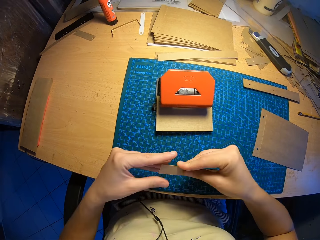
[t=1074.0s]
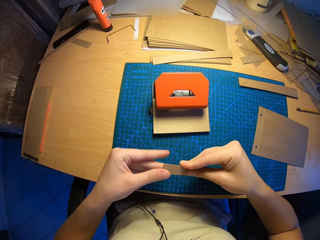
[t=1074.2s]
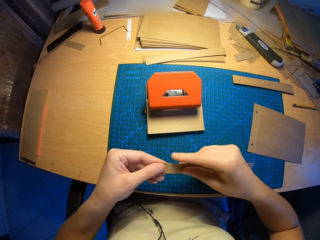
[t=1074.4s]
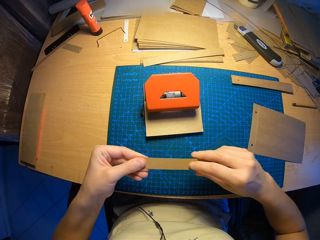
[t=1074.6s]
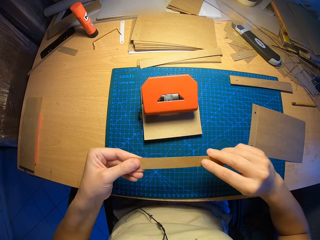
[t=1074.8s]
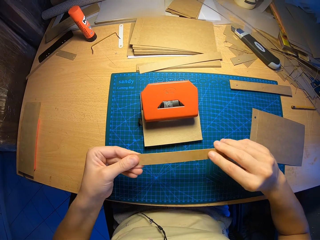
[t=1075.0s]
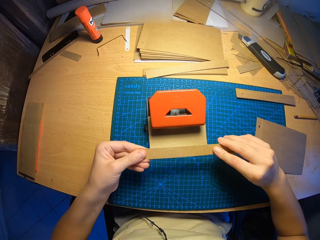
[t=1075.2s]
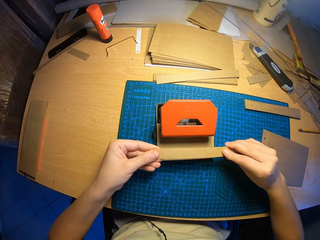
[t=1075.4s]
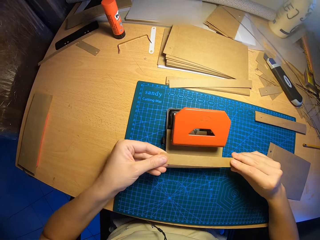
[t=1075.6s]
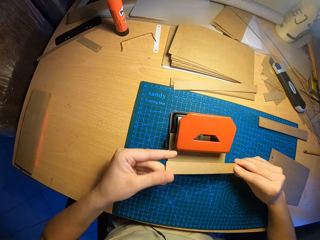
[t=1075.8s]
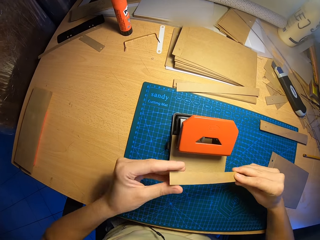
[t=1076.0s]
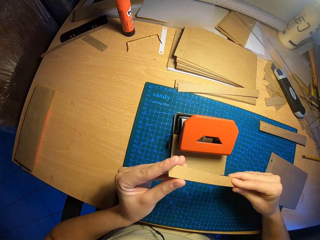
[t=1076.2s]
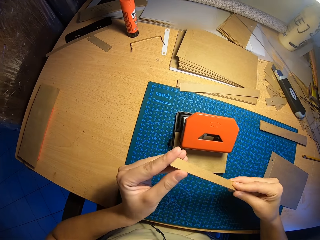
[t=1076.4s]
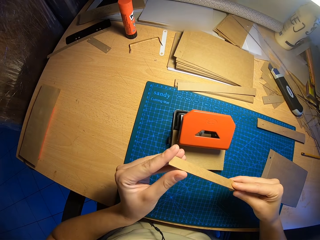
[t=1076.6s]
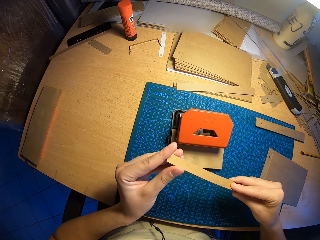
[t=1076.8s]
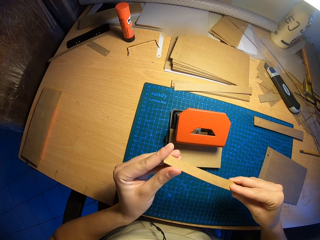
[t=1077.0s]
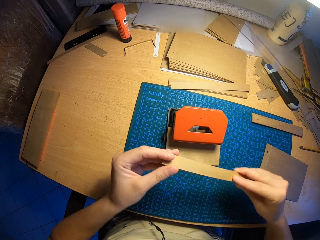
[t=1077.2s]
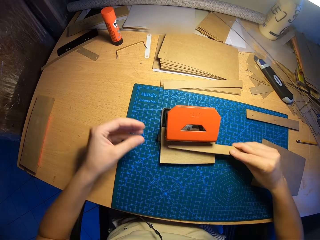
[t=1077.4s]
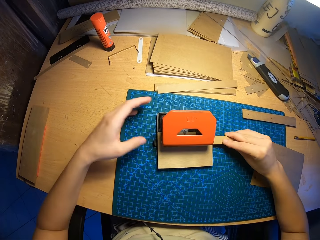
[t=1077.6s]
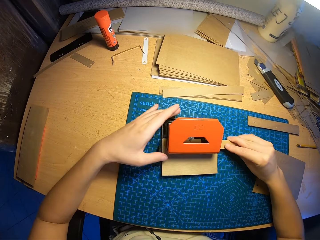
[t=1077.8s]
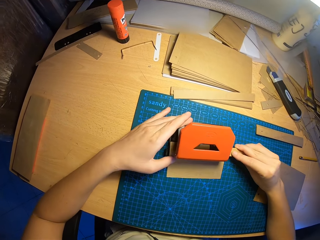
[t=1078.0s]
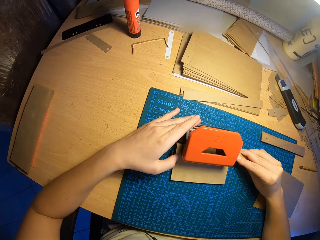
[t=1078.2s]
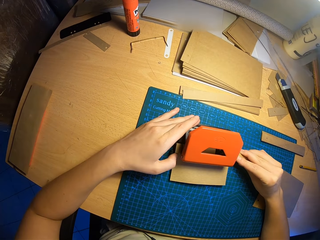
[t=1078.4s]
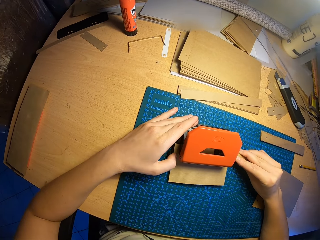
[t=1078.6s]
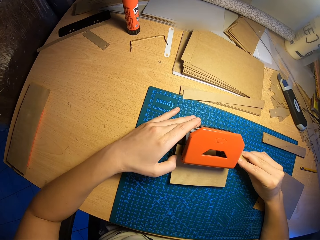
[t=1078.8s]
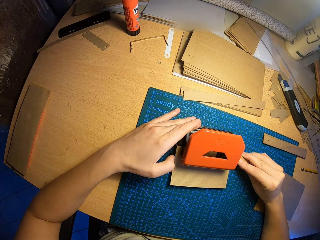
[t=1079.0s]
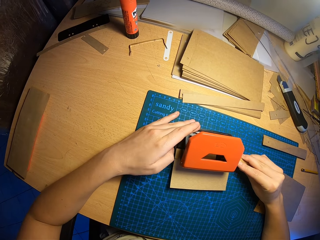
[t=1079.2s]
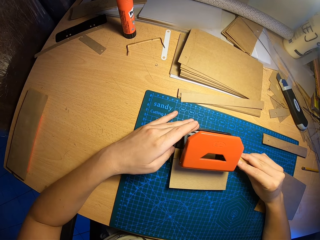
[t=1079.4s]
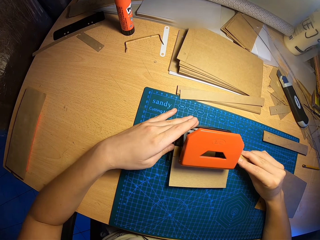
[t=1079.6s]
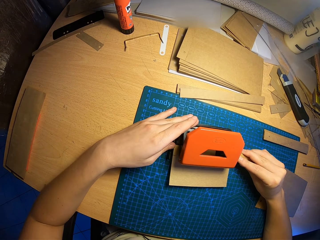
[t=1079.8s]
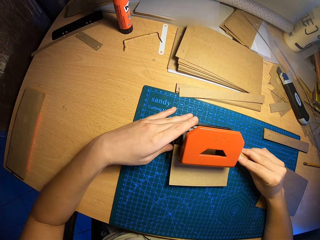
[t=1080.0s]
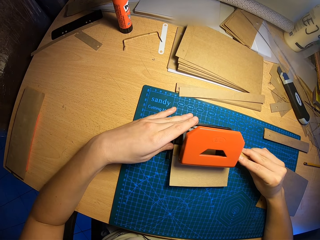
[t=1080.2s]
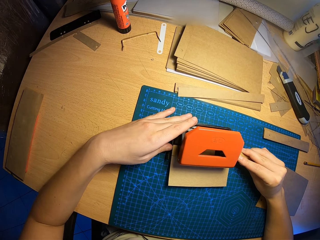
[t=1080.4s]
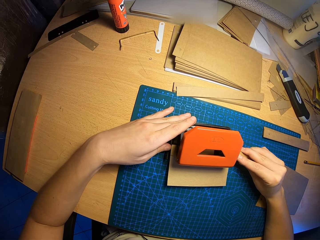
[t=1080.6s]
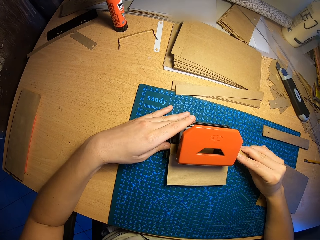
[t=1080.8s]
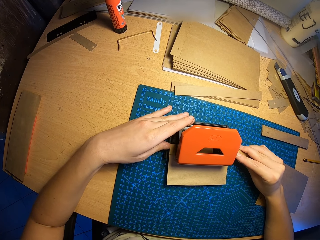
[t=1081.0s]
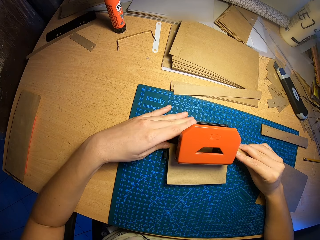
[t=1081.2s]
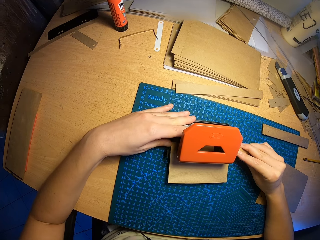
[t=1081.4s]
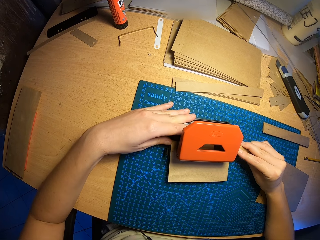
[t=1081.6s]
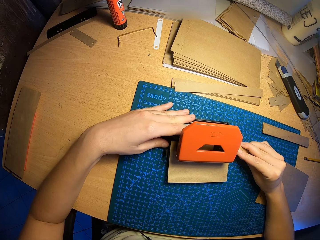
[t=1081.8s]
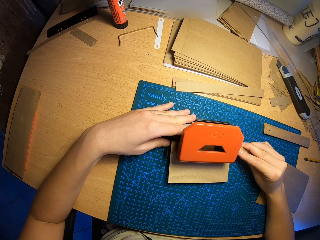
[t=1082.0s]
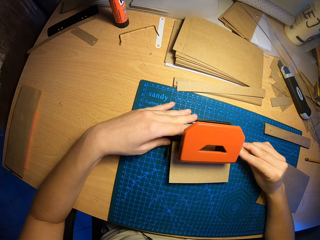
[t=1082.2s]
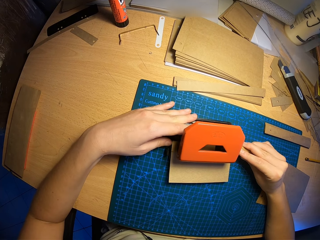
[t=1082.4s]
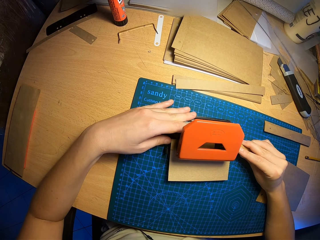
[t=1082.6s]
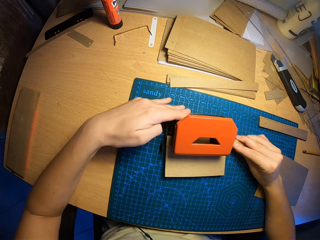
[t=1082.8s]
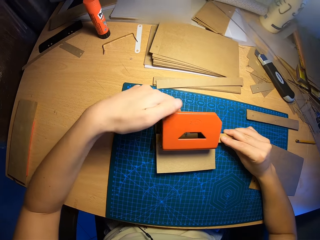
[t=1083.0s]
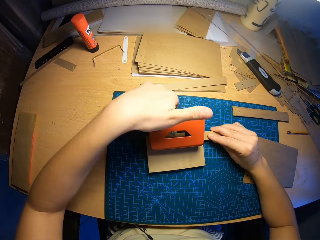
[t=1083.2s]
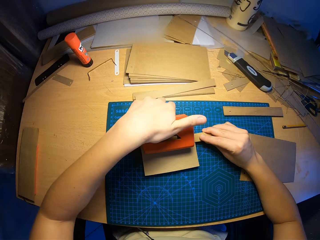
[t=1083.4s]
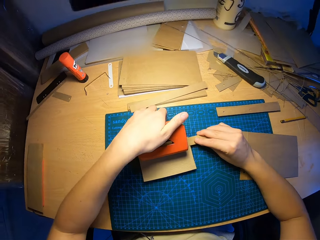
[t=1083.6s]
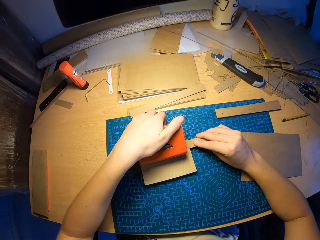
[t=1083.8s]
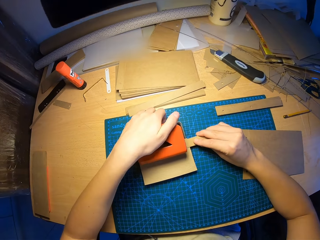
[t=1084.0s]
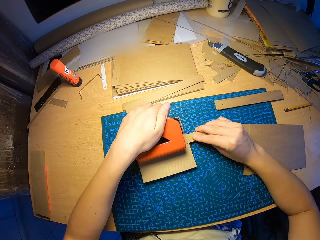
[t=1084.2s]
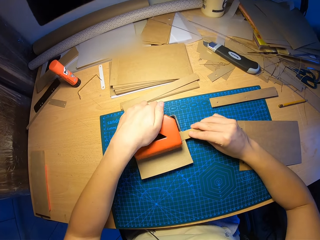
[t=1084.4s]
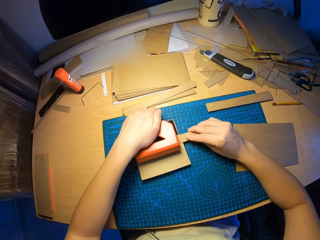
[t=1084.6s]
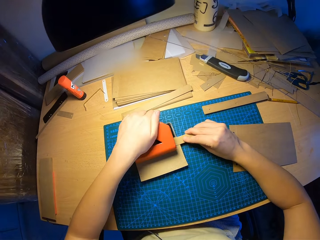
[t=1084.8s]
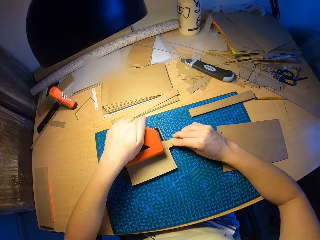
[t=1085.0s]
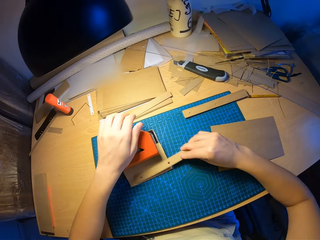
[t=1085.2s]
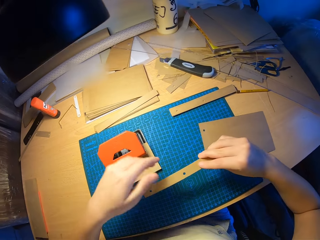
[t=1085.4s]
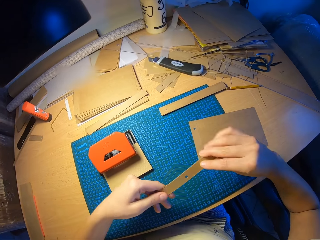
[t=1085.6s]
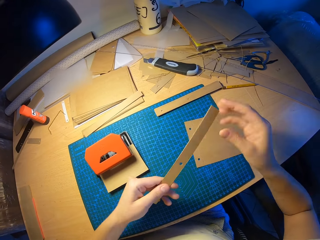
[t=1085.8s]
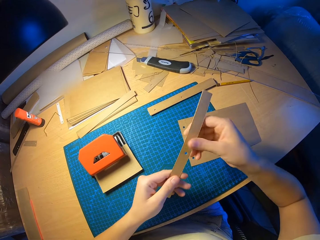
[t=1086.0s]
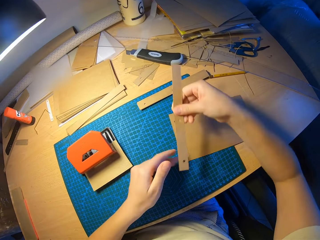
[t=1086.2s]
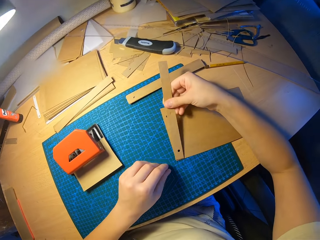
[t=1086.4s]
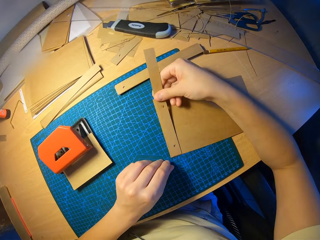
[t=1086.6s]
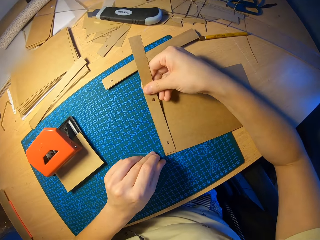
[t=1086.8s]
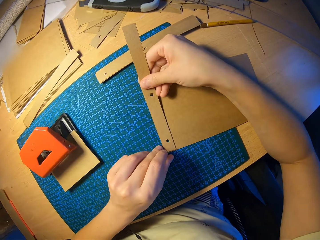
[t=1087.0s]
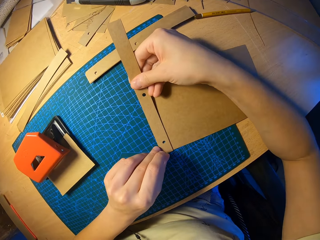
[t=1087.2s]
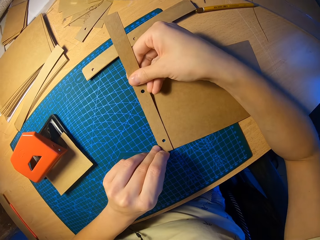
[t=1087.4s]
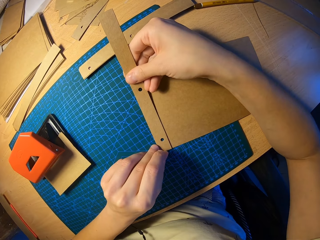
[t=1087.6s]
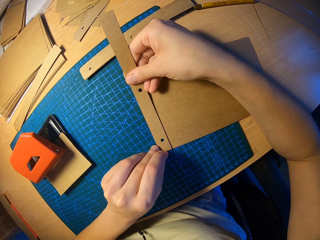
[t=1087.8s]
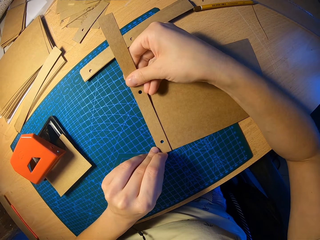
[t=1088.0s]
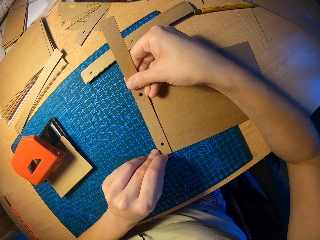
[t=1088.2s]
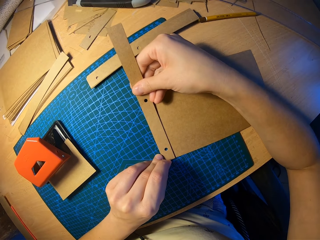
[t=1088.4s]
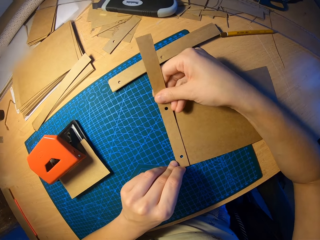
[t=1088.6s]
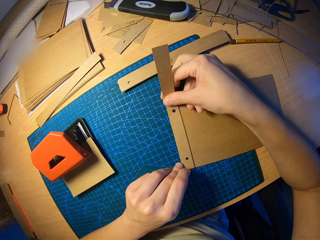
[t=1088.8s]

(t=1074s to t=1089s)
The camera wearer puts the cut piece of craft papers or card paper into the hole puncher. He adjusts the cut piece of craft papers in the hole puncher with both hands. He presses the hole puncher with his left hand. He places both craft papers together with both hands. He measures the card paper on the other.

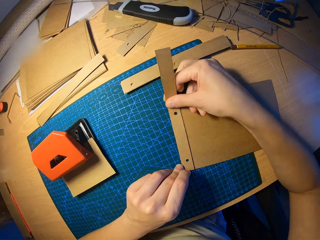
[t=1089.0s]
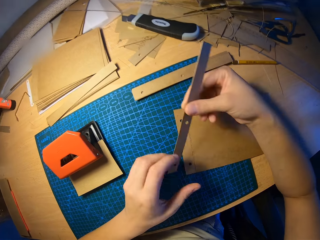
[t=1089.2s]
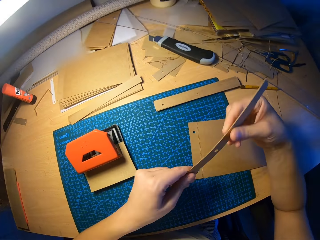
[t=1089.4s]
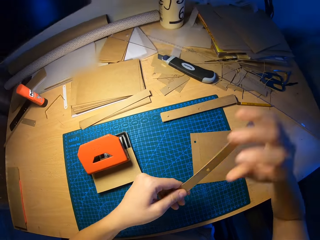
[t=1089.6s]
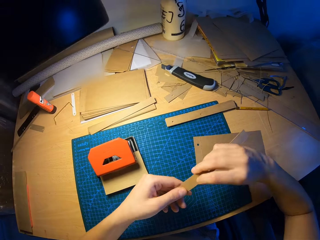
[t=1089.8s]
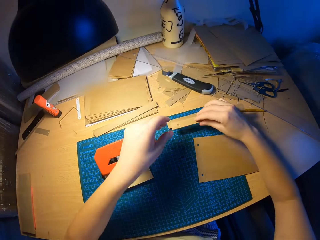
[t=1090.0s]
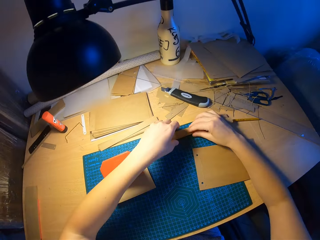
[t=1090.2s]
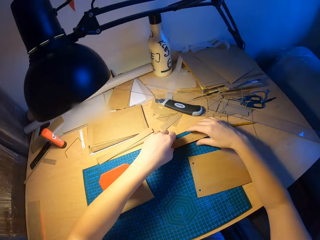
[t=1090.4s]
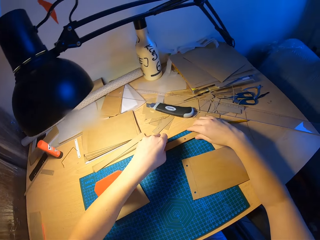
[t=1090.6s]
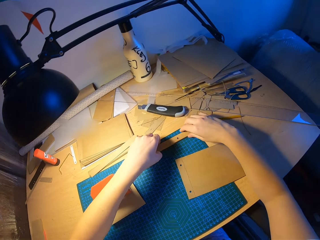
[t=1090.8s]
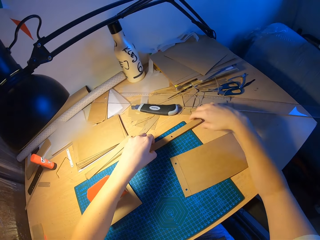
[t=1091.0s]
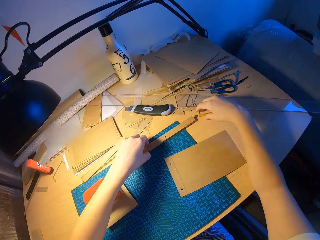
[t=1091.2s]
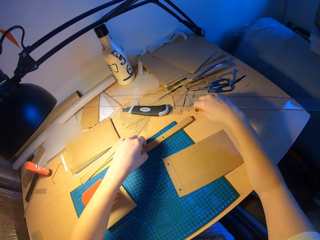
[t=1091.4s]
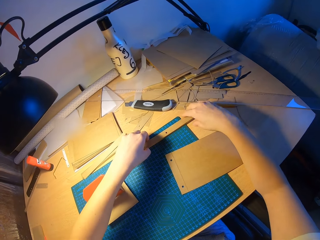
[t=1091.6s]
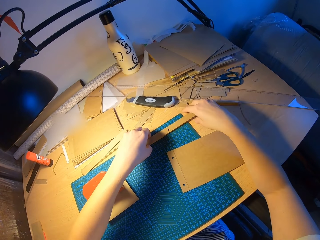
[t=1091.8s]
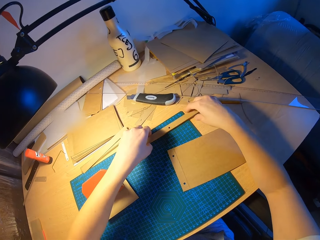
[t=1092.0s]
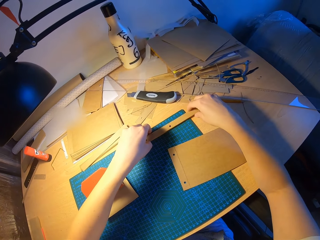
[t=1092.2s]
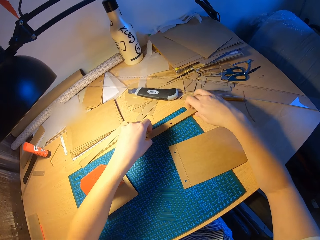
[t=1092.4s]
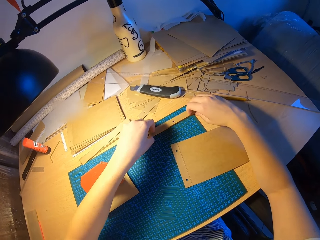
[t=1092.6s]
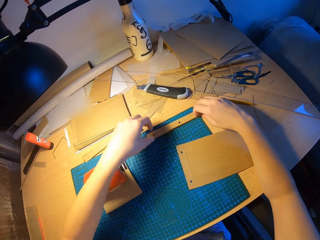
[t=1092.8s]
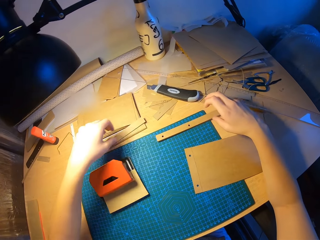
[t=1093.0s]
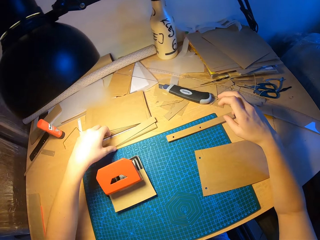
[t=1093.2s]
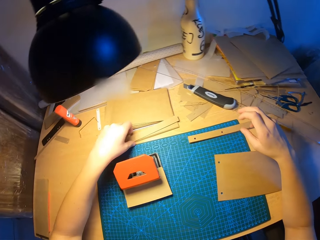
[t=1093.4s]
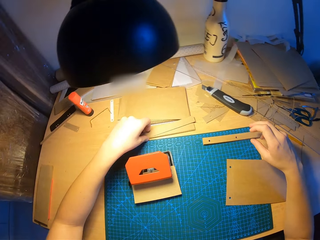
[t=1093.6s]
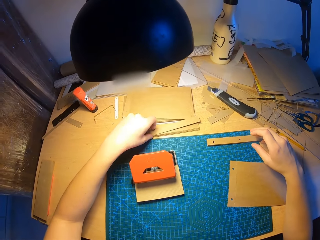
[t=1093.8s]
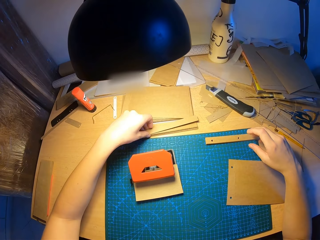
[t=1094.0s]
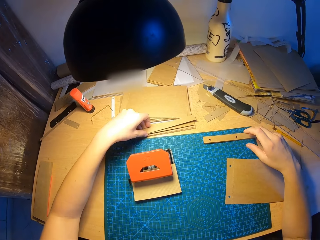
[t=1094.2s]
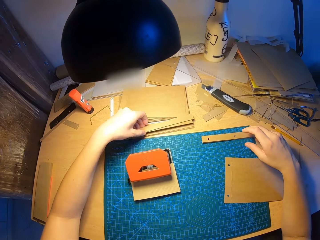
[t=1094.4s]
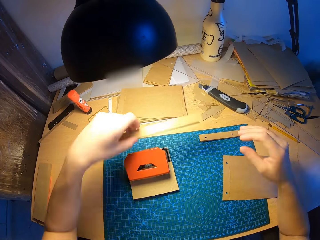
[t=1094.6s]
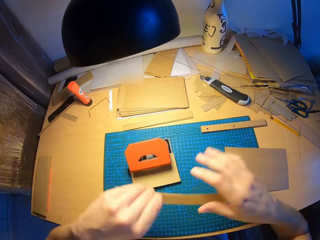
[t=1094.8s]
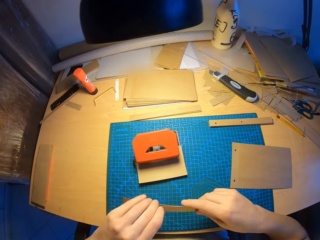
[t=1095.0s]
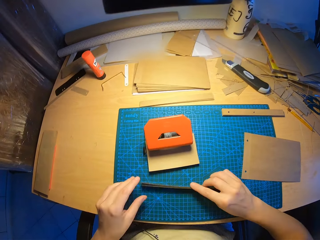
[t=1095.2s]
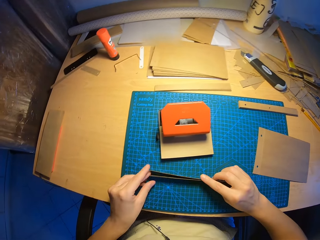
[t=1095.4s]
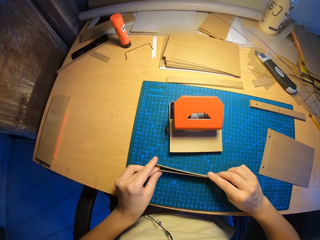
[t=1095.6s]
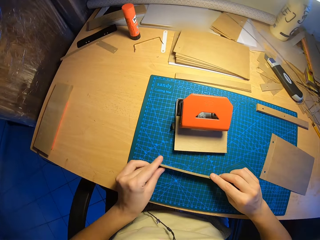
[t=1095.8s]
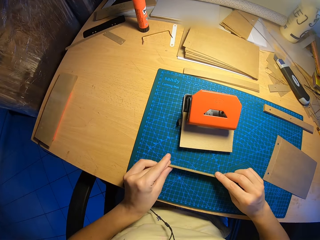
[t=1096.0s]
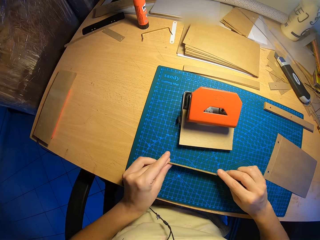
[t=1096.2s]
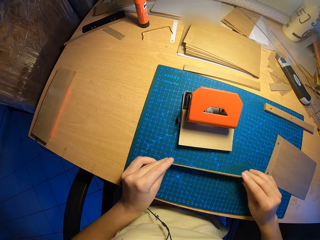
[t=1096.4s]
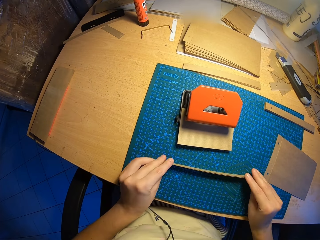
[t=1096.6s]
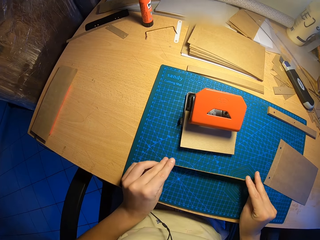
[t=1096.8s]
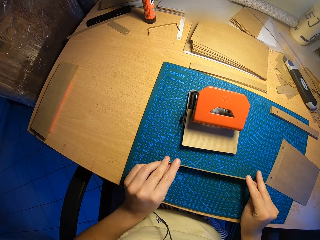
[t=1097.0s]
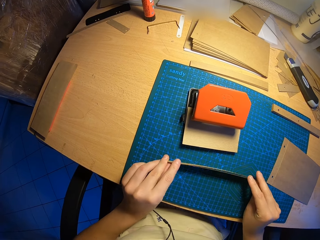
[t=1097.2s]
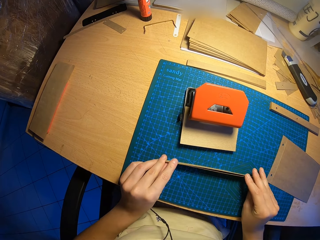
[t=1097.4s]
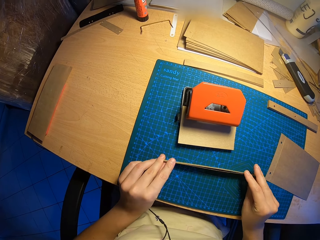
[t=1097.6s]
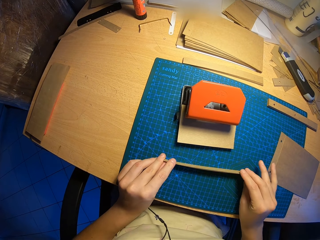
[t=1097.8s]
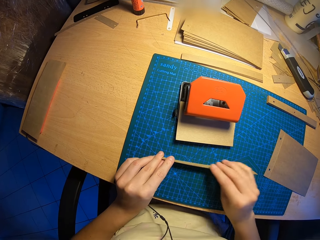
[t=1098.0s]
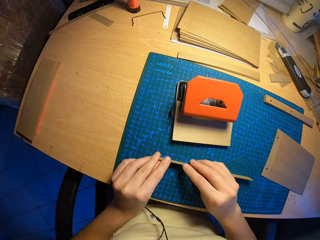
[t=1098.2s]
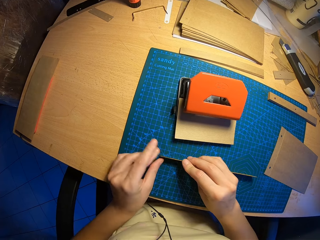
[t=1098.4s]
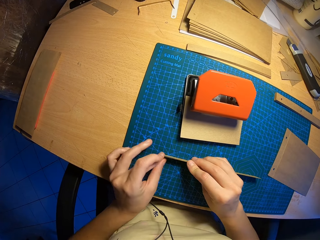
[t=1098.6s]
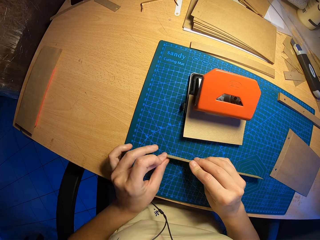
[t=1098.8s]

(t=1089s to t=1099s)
The camera wearer drops the punched cut piece of craft paper or card paper on the table with his right hand. He moves the pencil. He picks the cut piece of craft papers from the table with both hands. He picks a card paper. He aligns the two pieces of paper with both hands for hole making.
